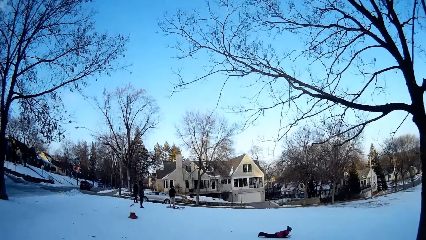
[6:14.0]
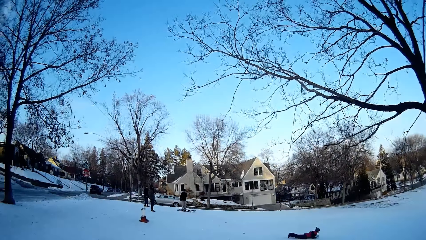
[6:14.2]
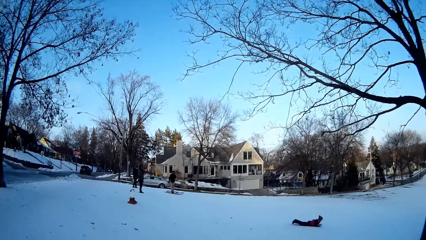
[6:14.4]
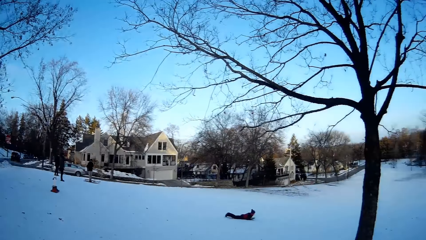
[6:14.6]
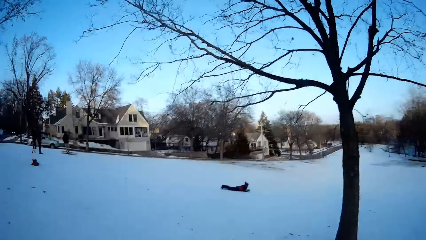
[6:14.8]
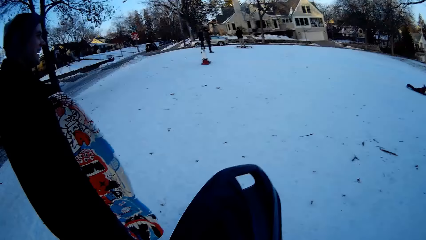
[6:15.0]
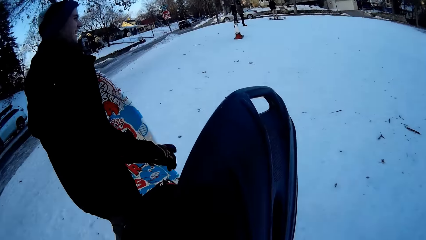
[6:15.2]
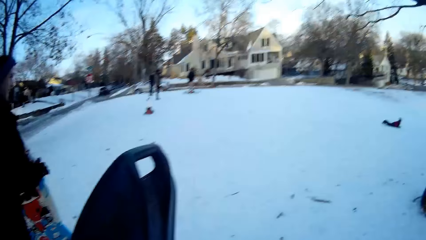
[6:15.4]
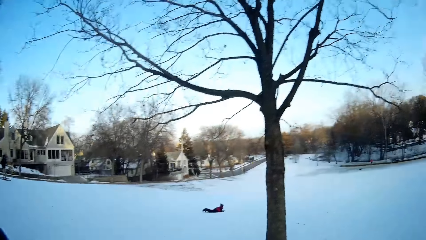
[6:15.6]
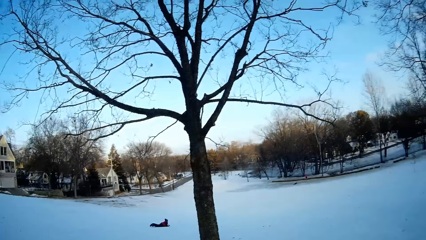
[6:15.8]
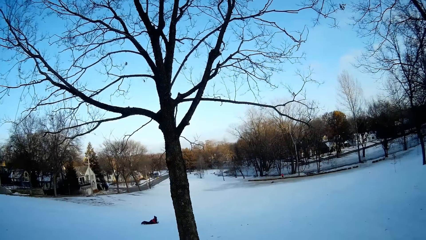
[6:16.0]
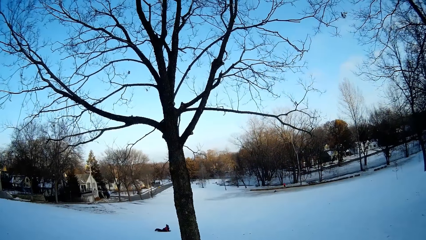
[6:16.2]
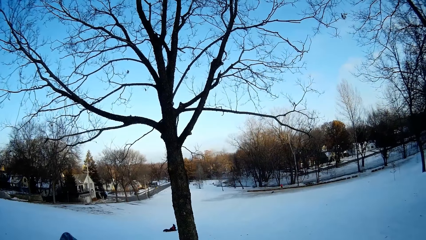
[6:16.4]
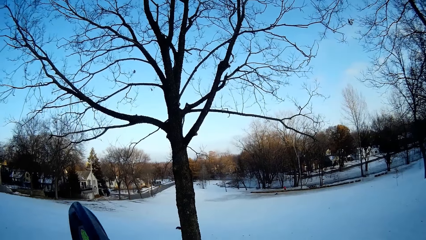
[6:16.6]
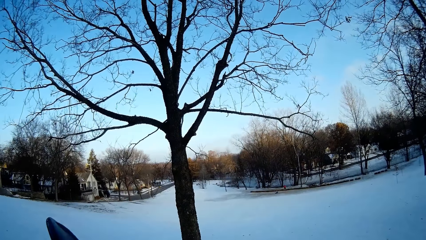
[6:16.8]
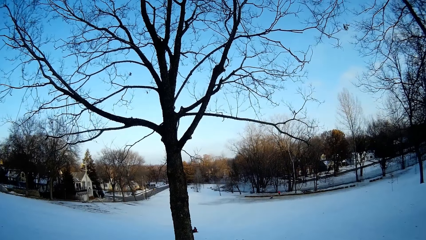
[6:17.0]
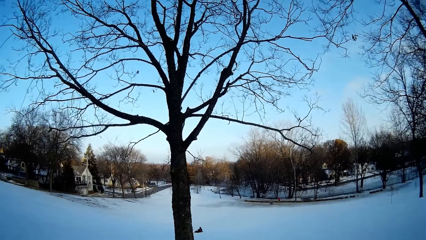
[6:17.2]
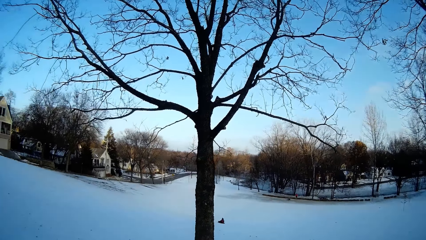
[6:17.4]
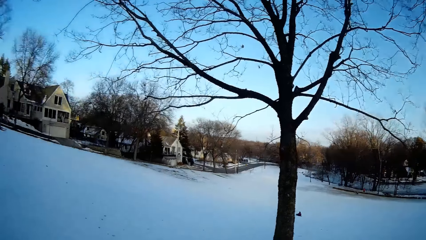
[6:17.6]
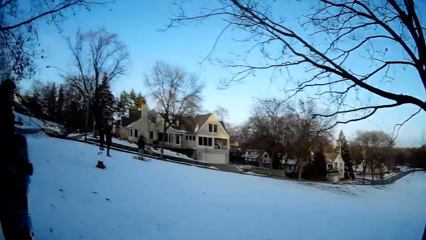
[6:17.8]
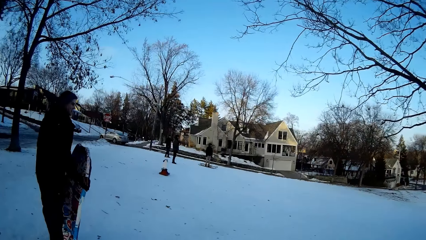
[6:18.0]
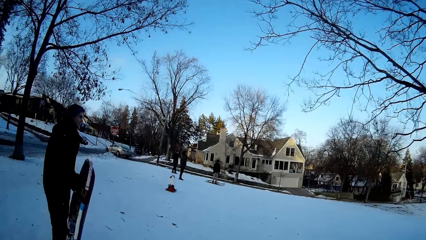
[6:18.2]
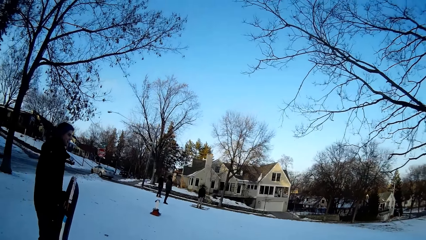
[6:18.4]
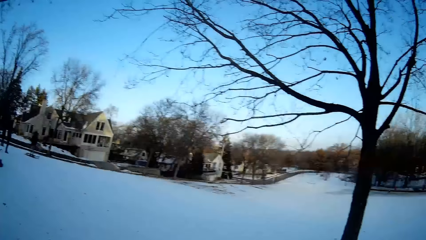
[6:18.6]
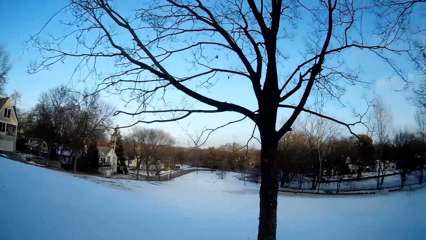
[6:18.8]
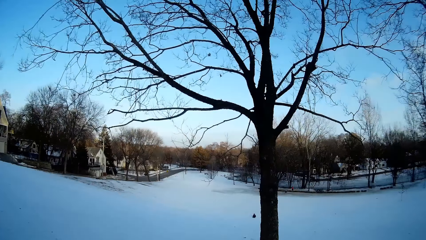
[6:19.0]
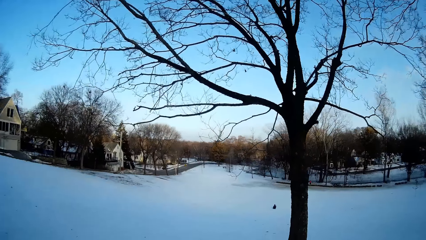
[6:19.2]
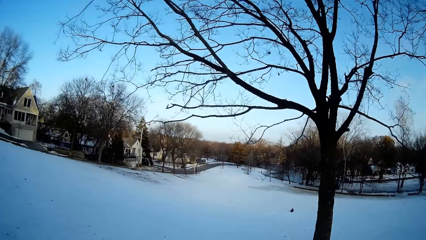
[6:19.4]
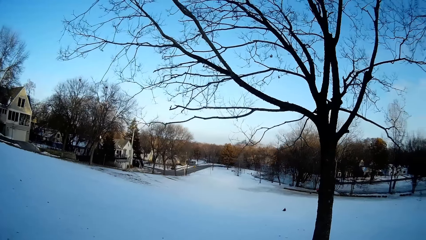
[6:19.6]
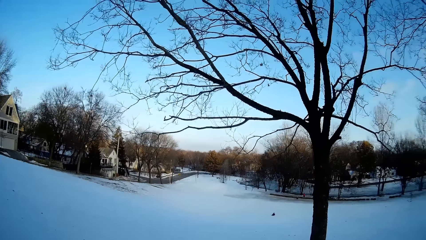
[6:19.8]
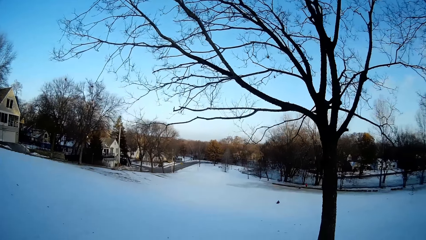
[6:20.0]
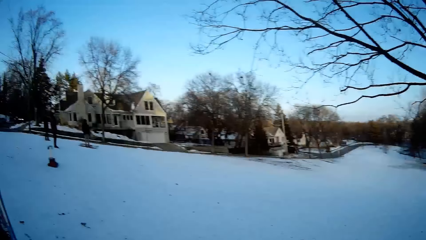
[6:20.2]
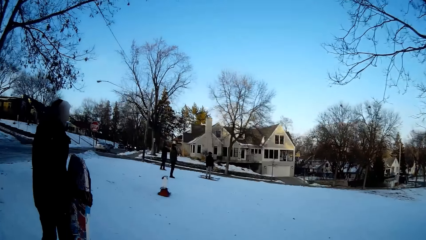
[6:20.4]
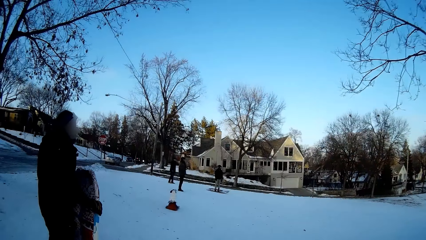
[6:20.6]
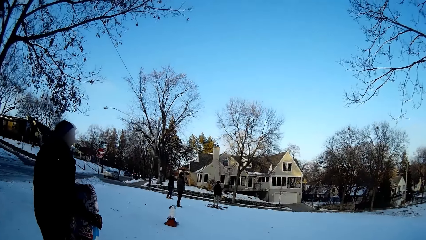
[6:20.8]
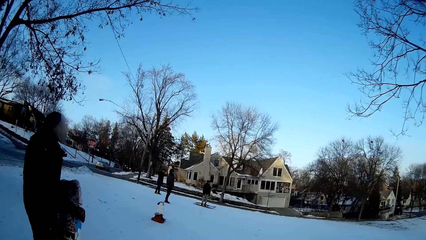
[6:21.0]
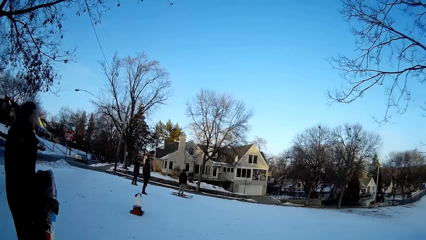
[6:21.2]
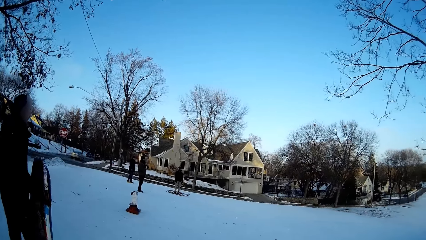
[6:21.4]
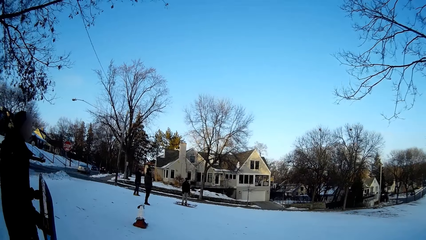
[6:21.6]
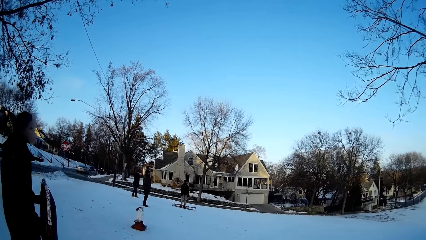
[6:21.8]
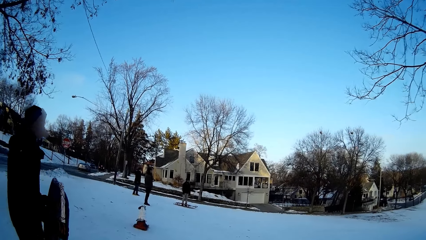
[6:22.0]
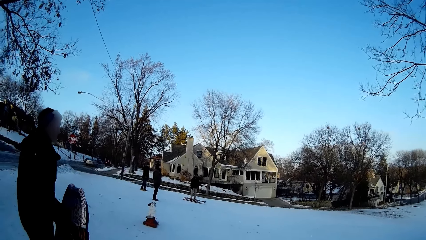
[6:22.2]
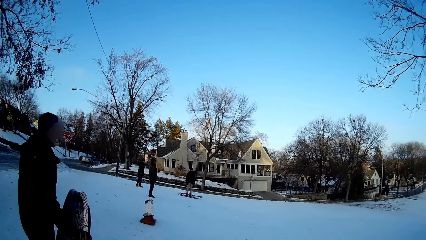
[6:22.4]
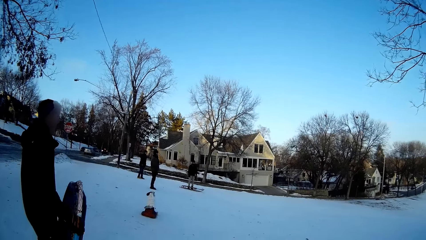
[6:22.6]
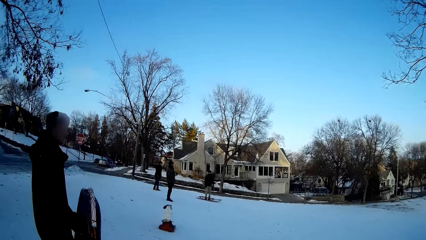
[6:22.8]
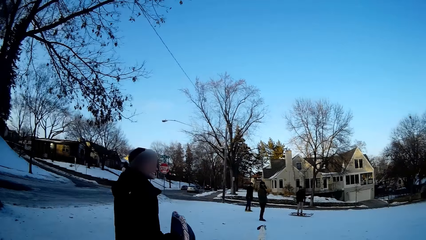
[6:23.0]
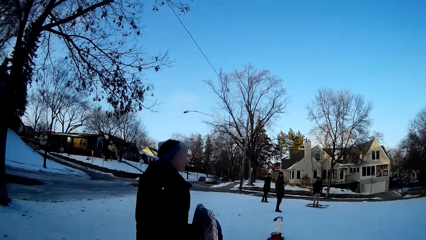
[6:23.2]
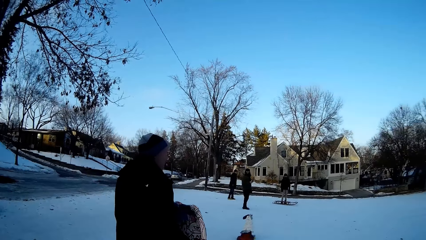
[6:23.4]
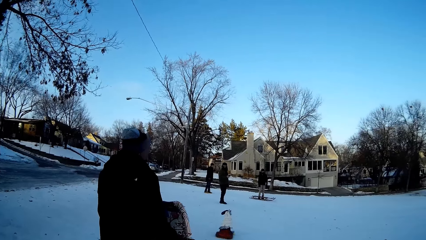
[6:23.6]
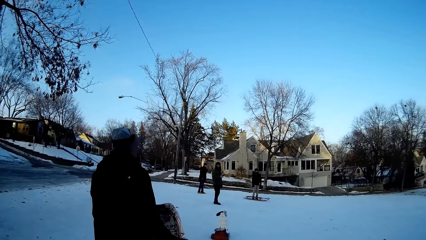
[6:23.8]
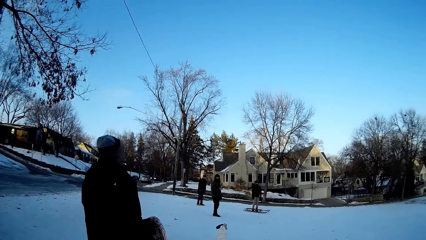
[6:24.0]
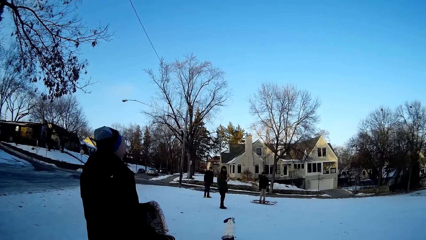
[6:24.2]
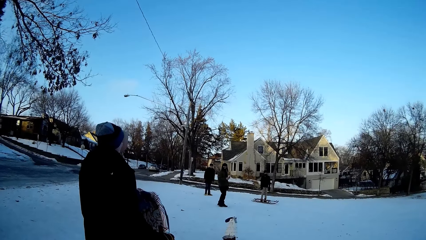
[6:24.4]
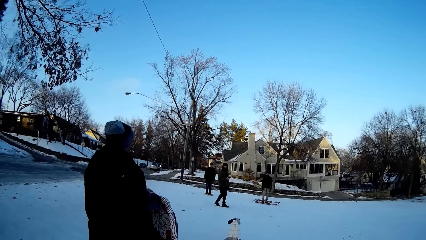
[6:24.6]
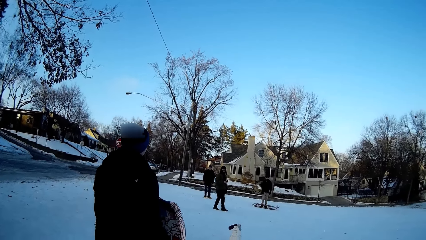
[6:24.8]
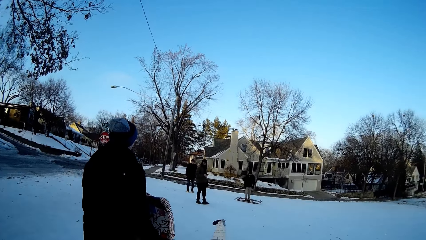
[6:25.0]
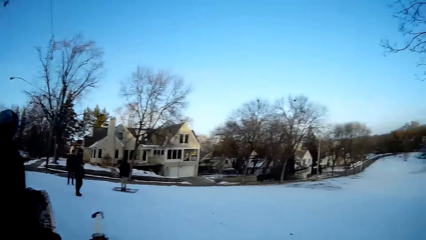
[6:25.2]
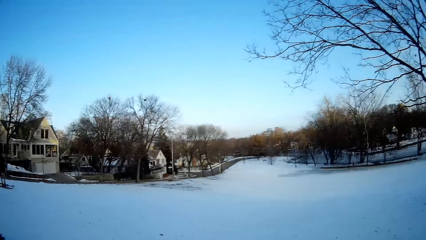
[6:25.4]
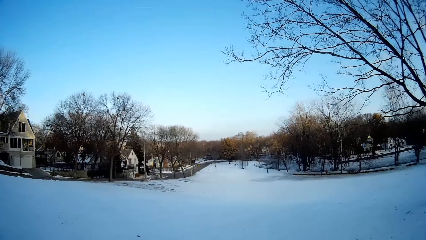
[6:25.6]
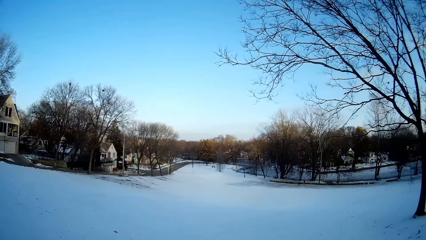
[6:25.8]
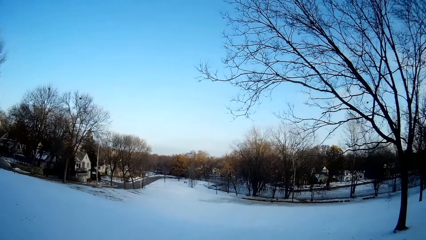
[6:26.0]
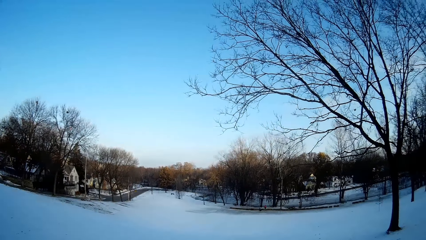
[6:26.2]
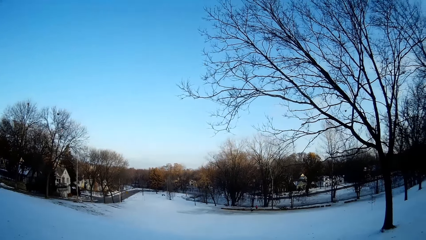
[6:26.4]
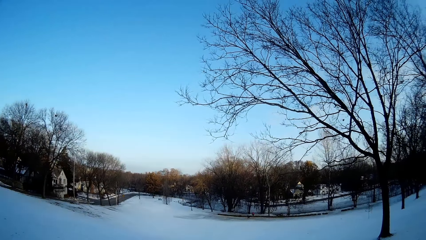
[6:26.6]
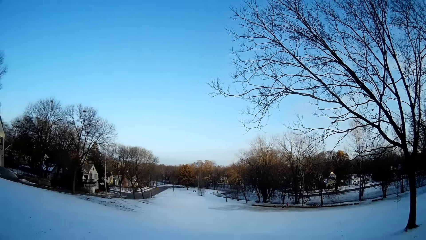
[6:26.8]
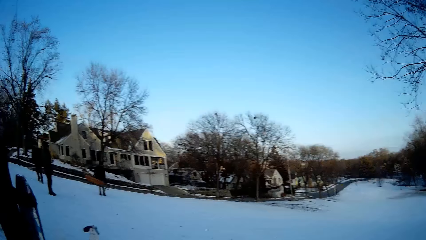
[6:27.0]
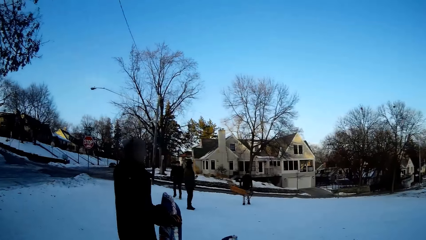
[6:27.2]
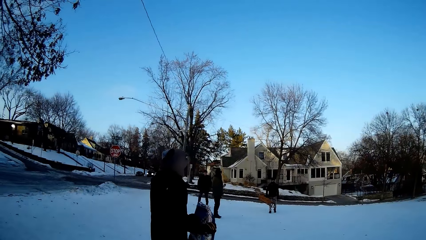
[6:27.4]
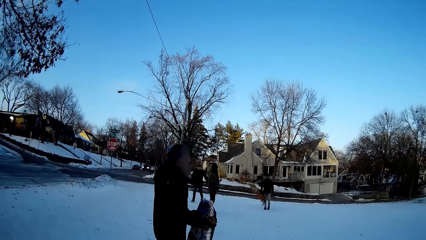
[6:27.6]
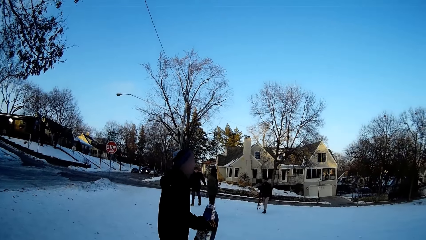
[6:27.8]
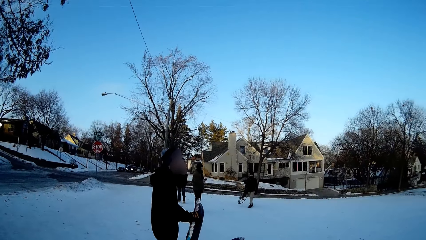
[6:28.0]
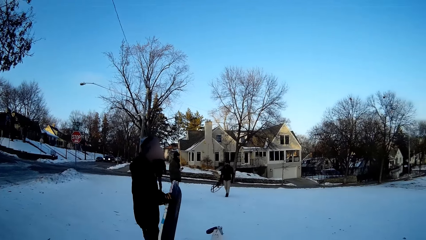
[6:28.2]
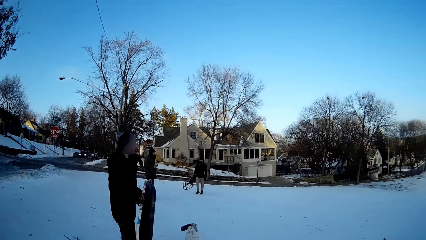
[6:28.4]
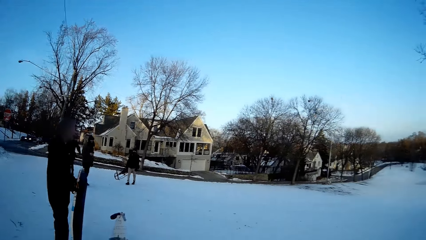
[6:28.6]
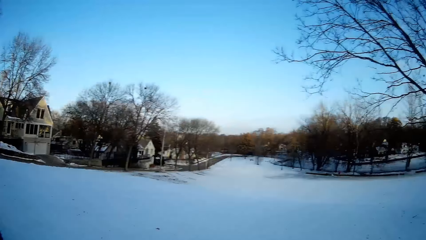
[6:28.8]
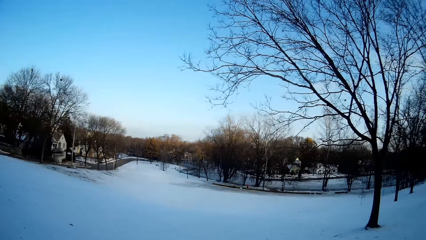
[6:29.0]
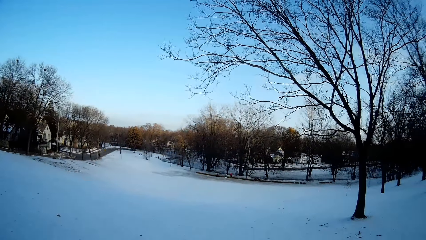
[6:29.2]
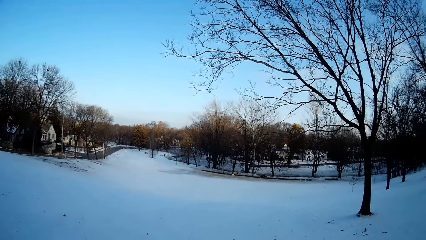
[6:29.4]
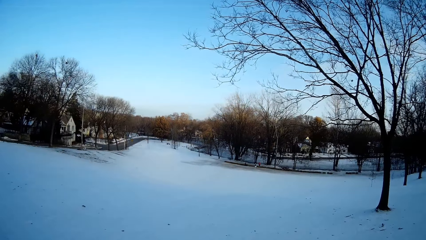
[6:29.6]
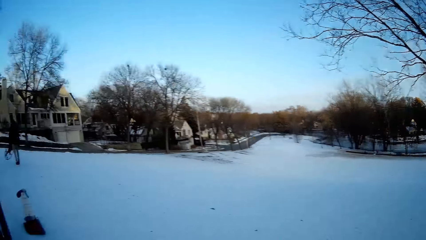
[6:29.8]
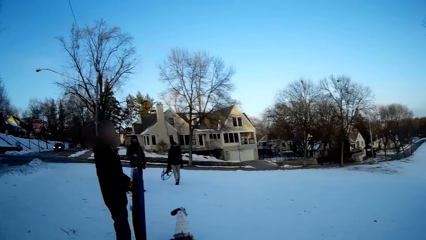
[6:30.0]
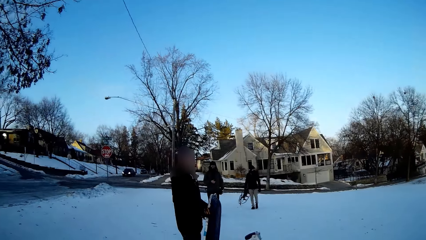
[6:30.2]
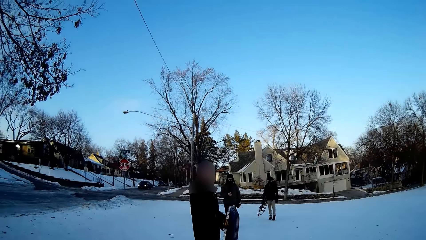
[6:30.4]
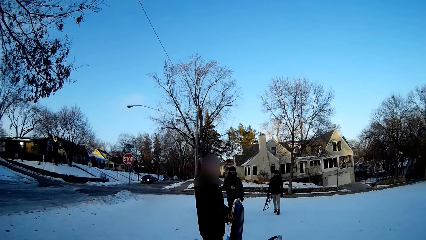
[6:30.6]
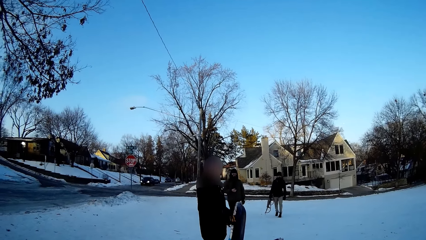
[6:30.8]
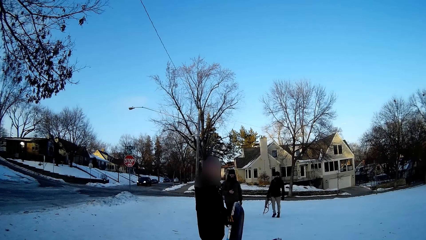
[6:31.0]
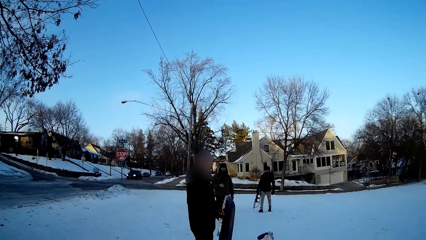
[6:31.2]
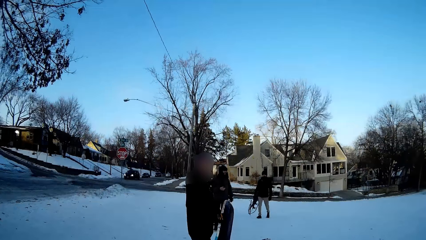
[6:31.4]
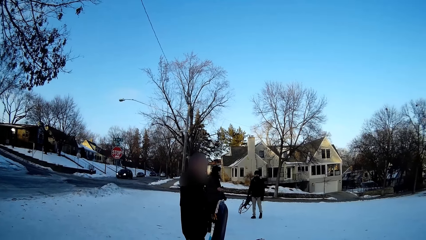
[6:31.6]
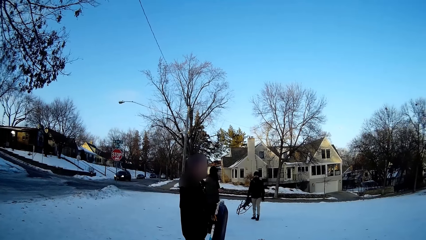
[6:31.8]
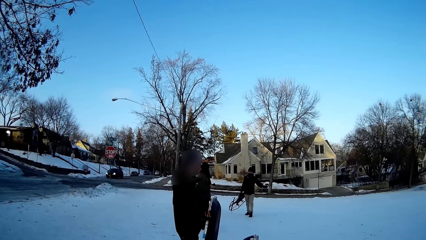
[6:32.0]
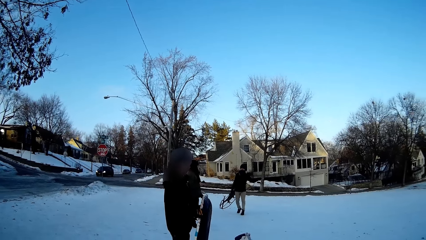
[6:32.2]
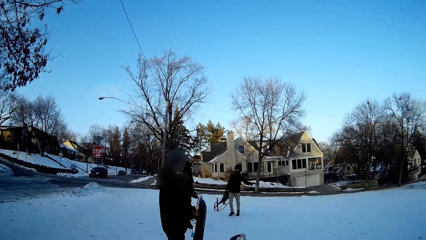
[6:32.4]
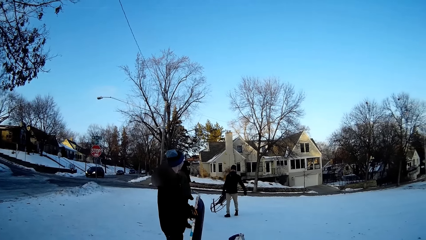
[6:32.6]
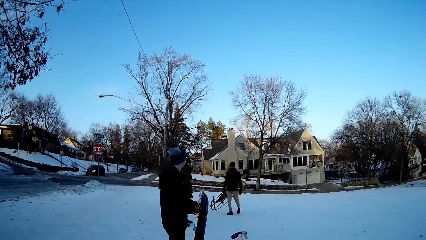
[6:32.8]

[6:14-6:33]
A man slides on the snow field. The camera wearer holds the snowboard. They look around the snow field. They look at another man. They walk towards the other man.
